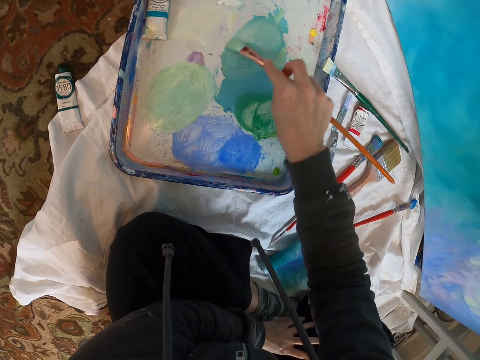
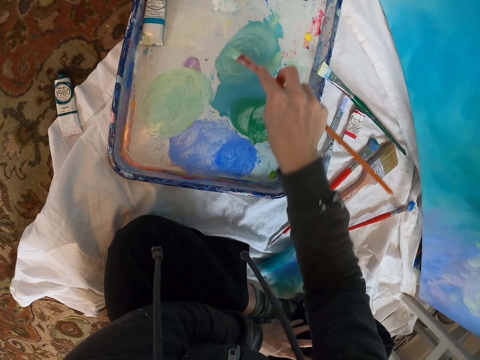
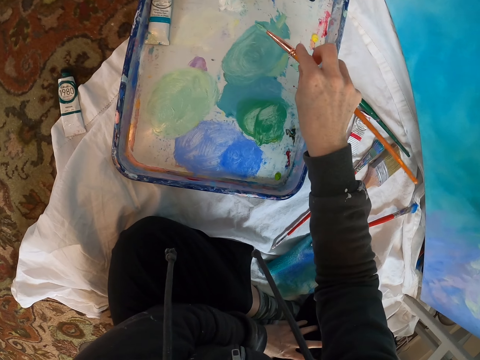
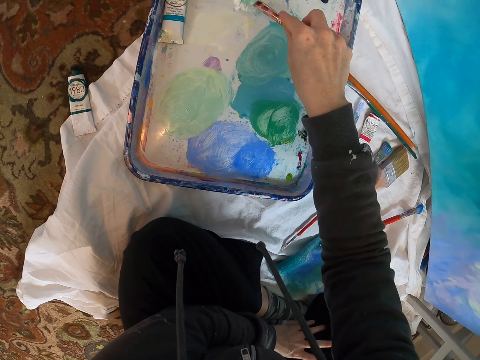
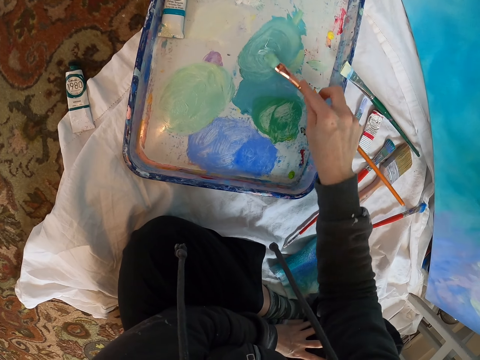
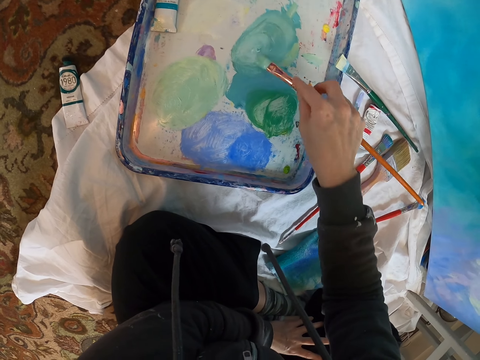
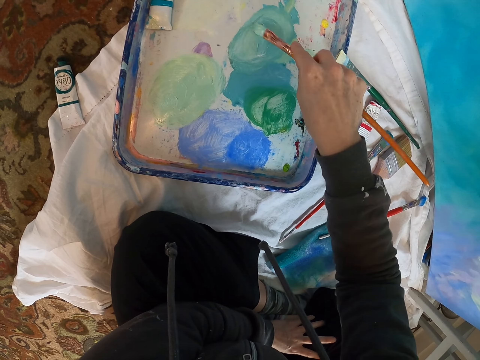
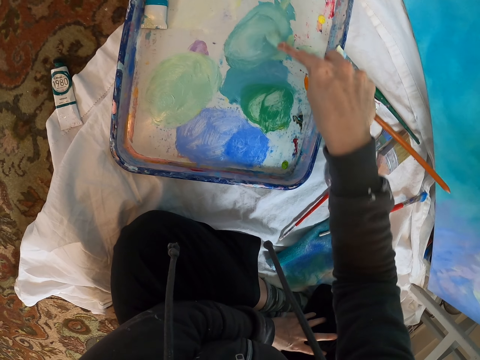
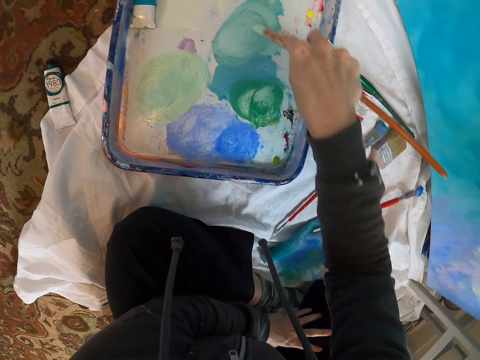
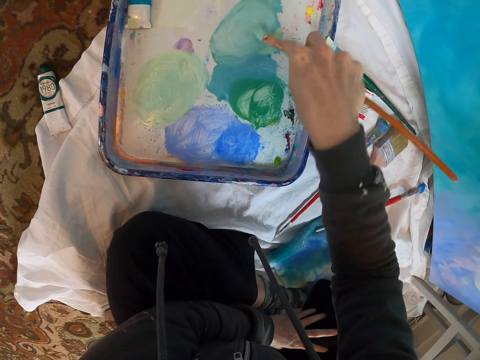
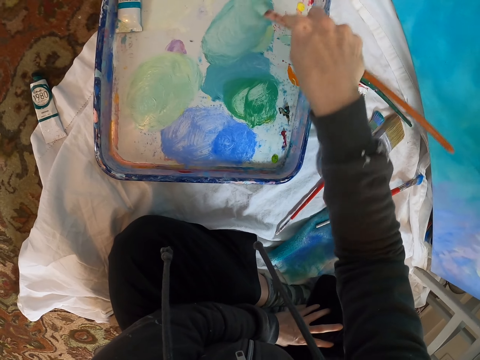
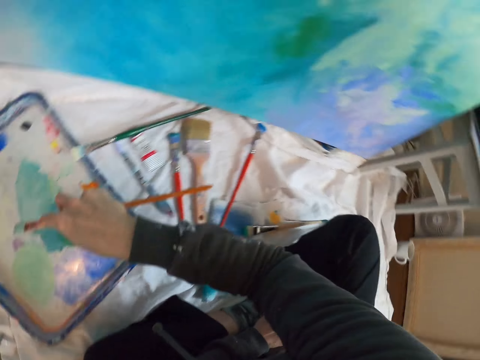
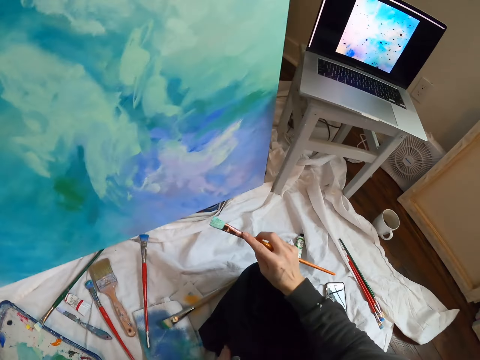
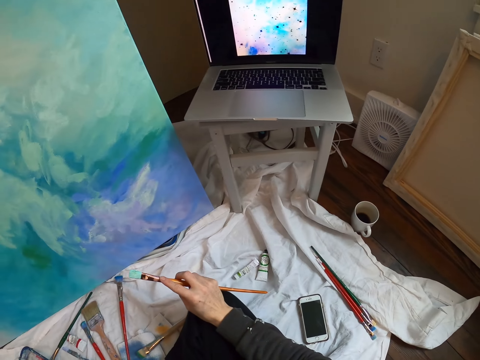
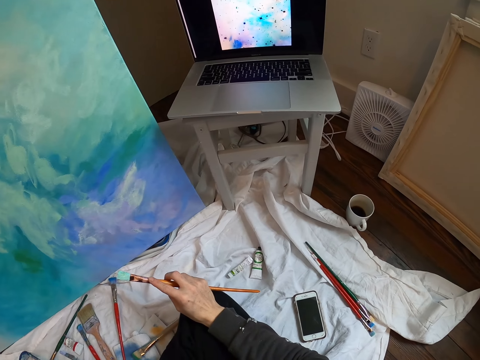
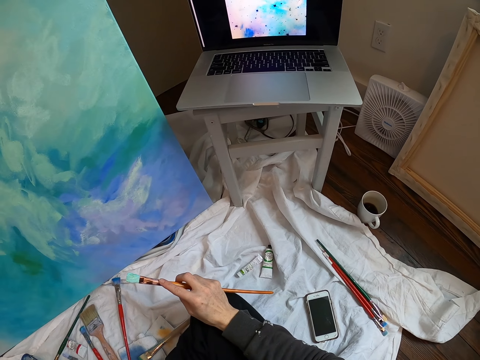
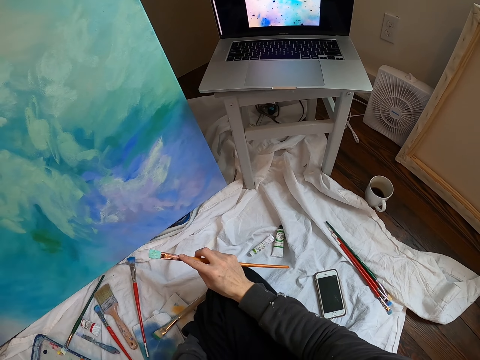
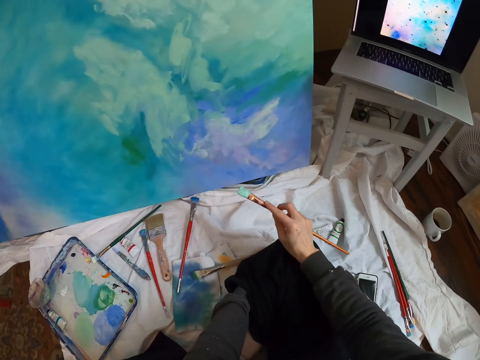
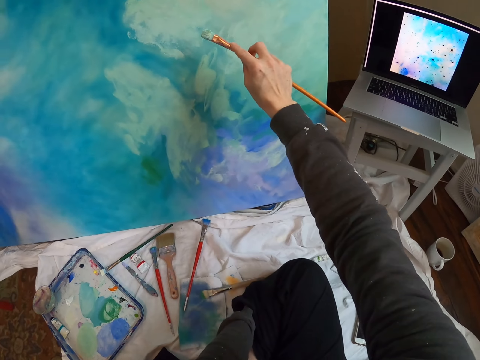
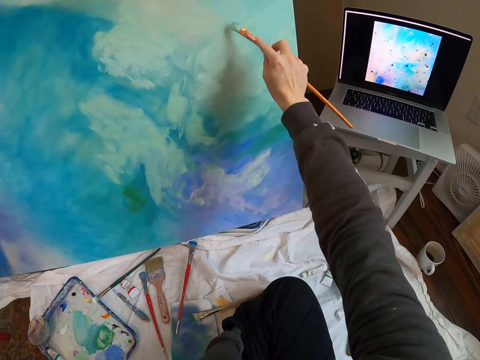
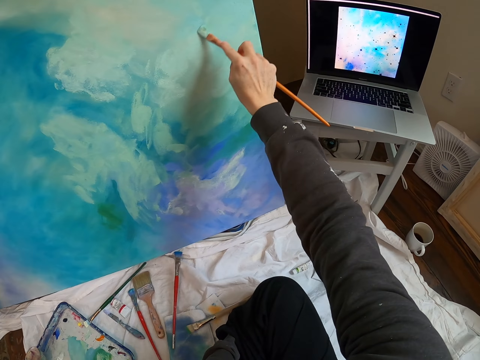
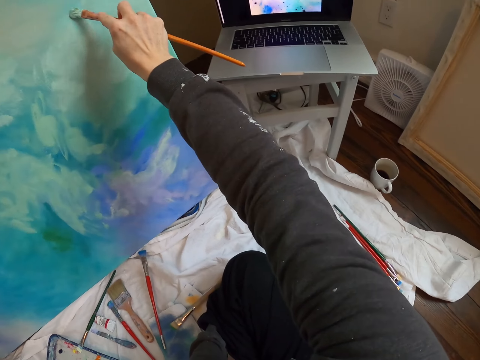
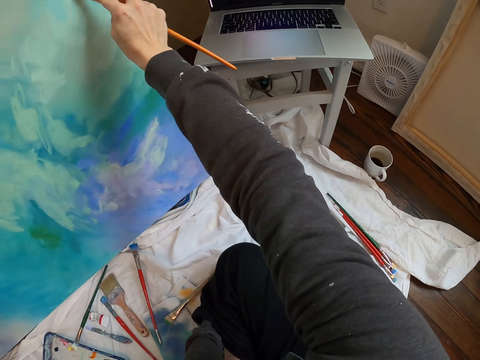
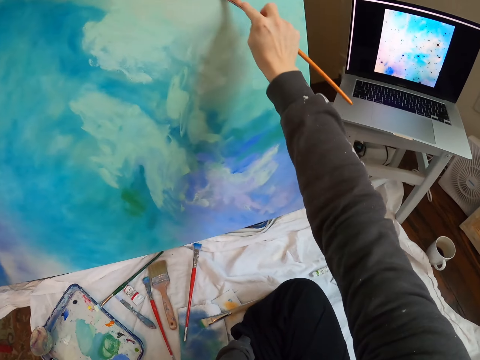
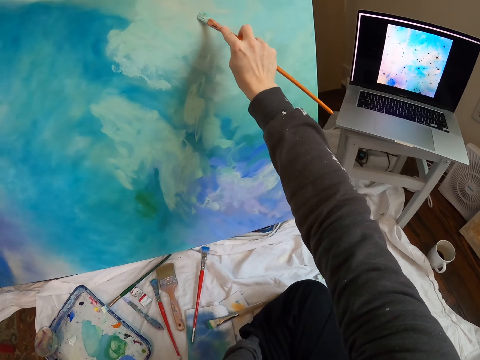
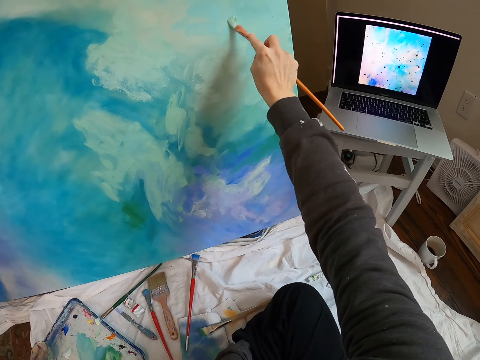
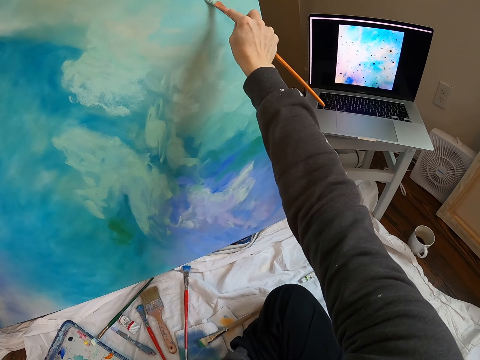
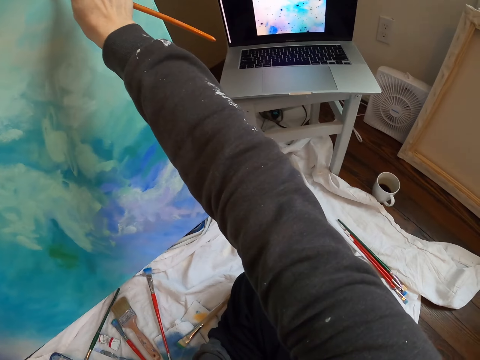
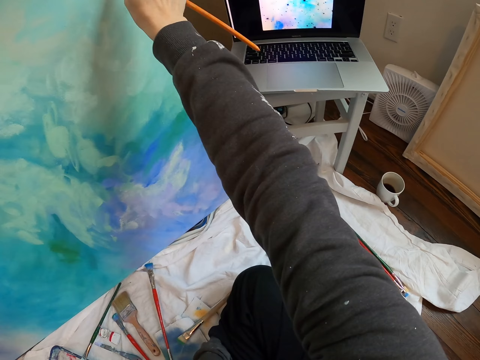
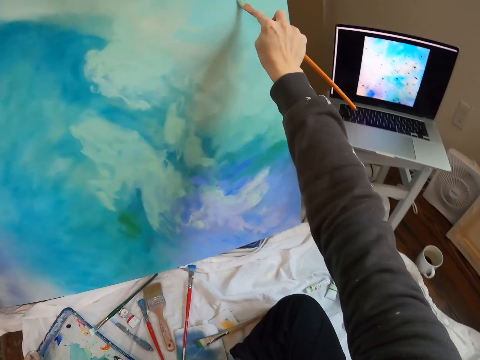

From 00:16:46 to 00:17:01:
The camera wearer mixes paint on the paint palette. They look at the laptop. They paint wall art with a paint brush.

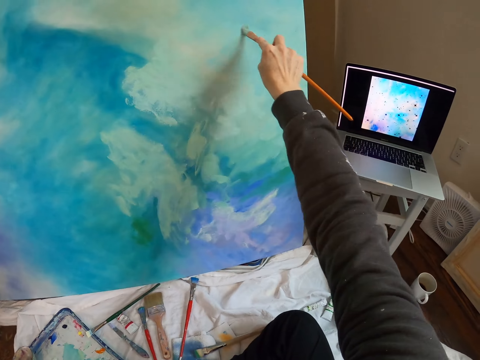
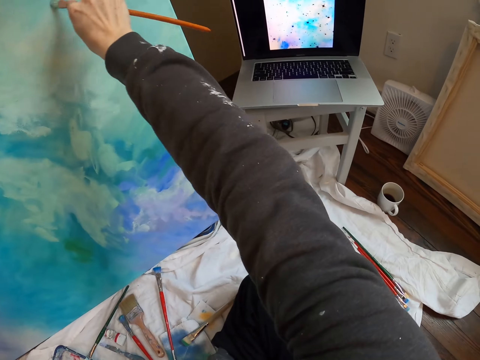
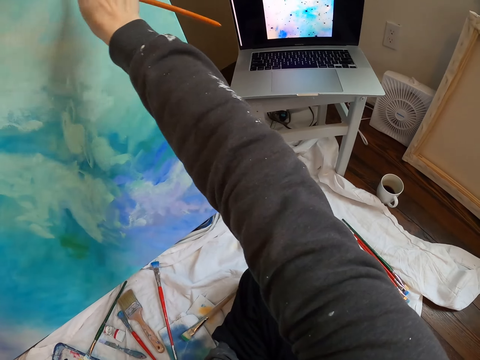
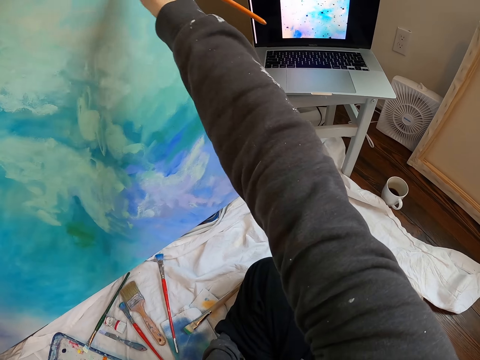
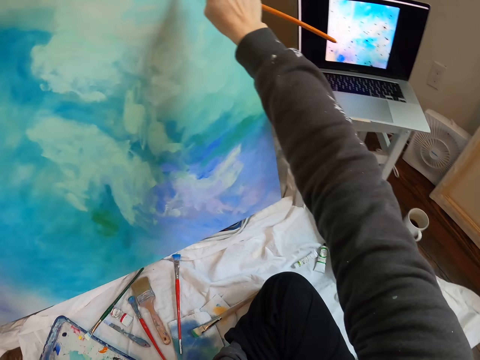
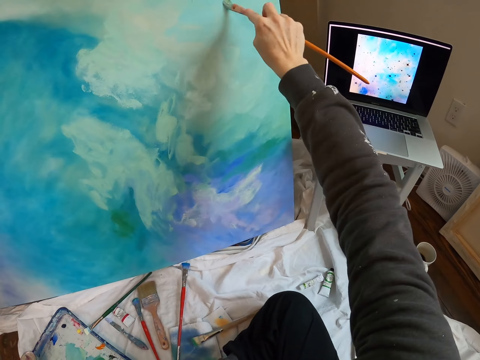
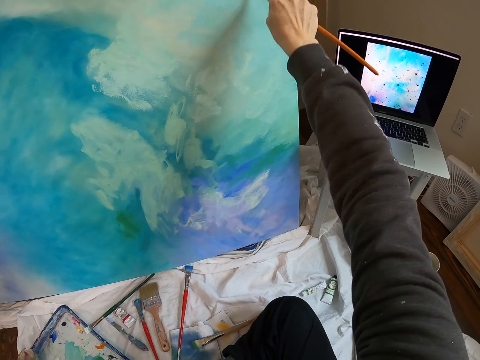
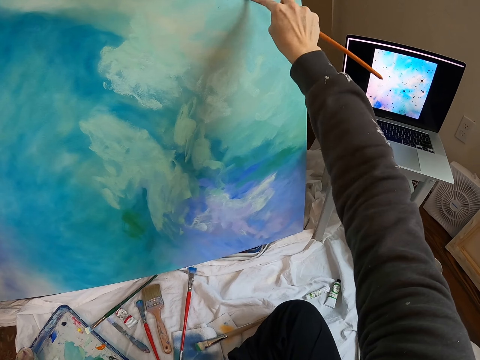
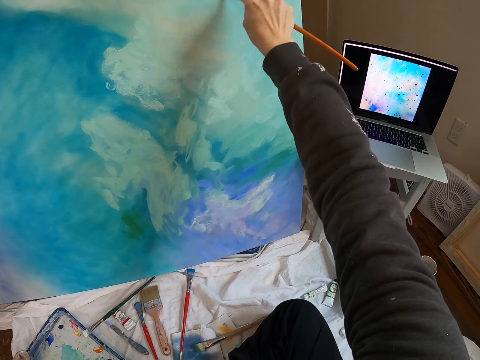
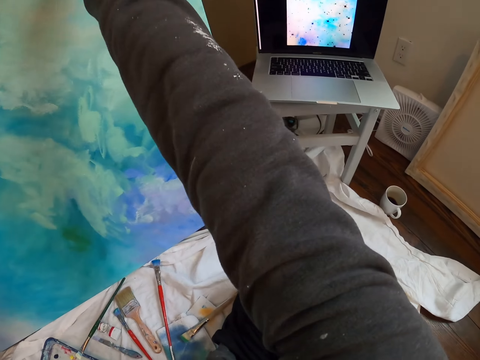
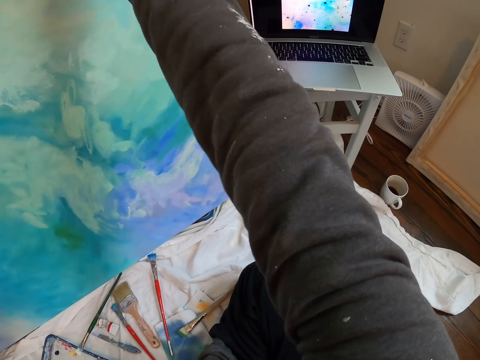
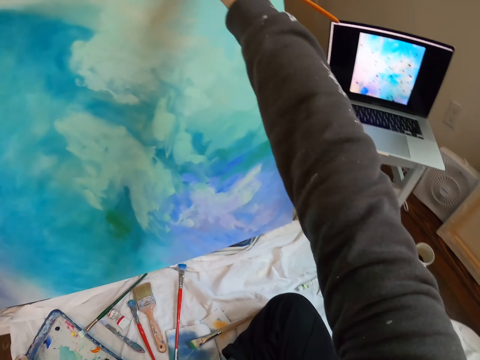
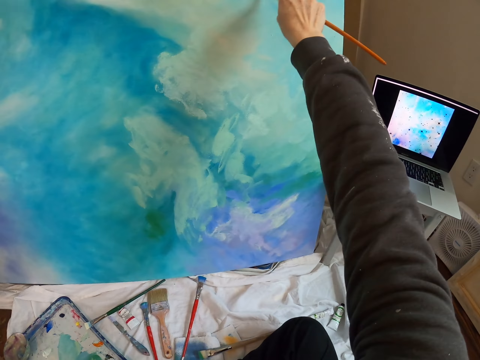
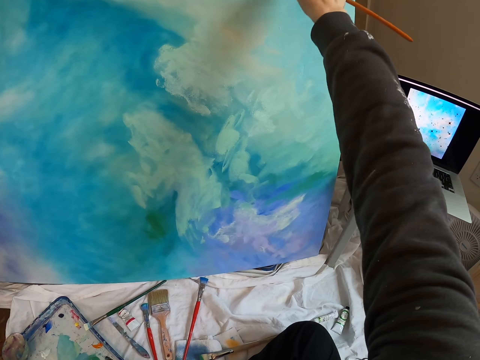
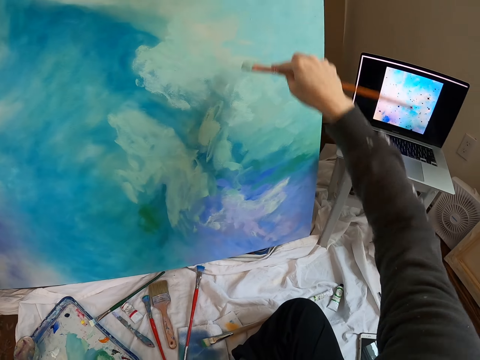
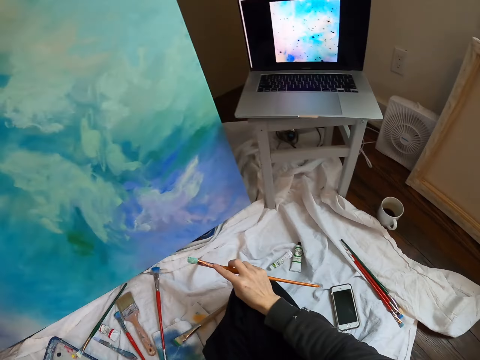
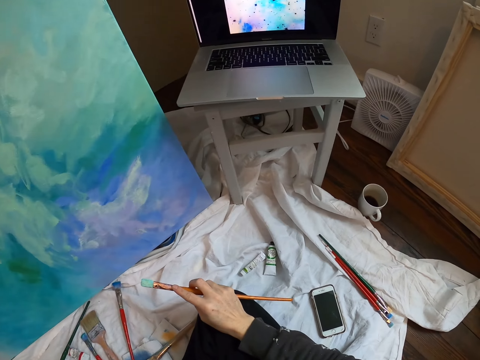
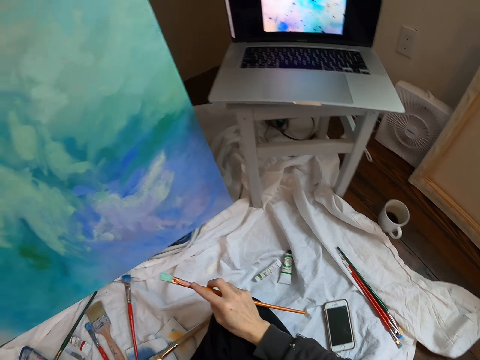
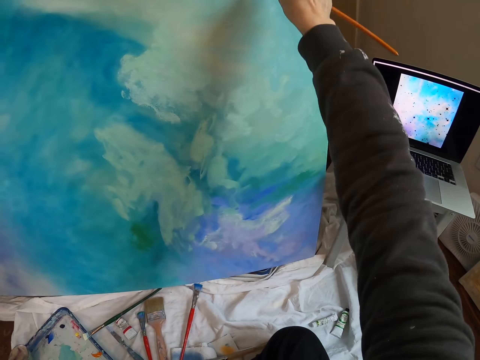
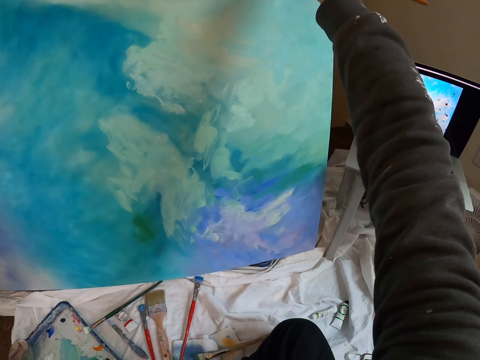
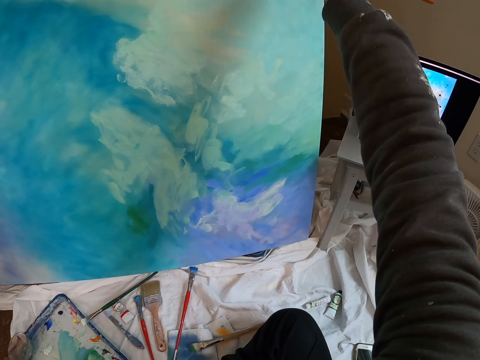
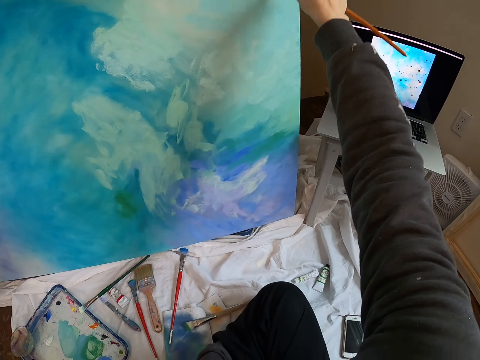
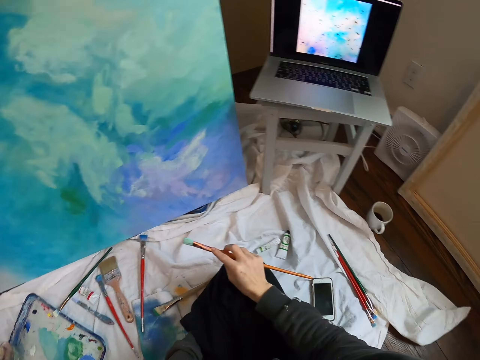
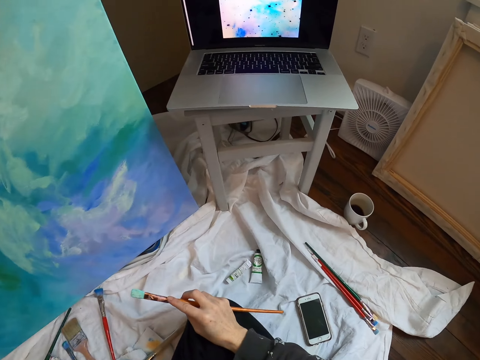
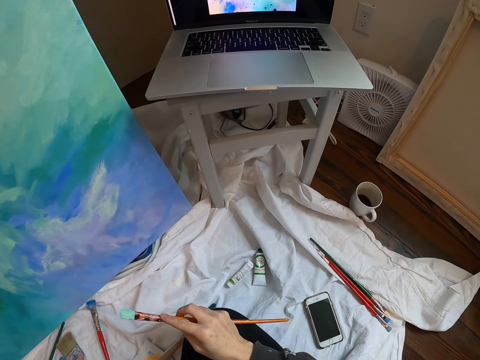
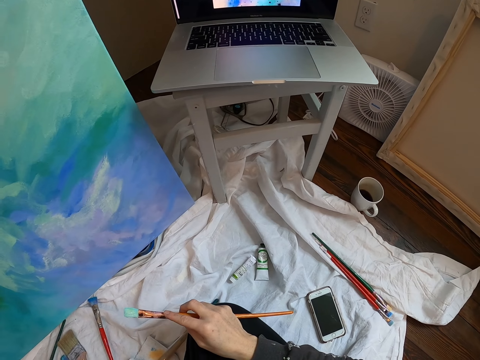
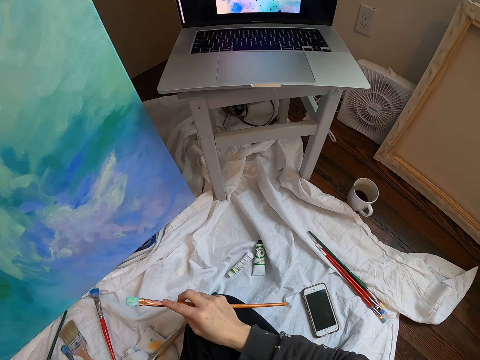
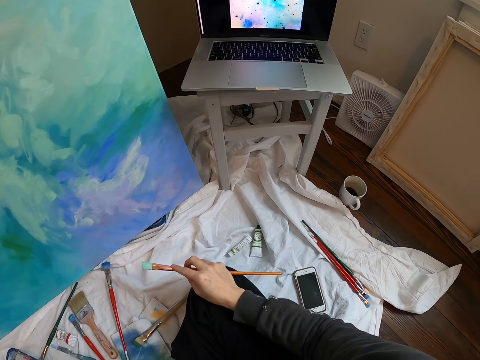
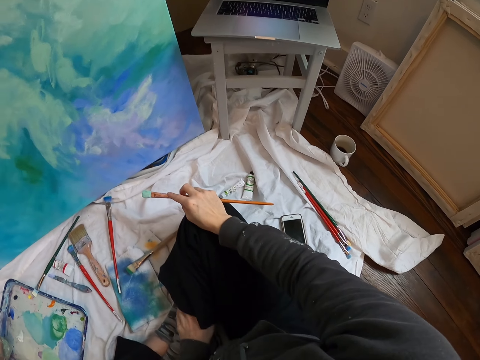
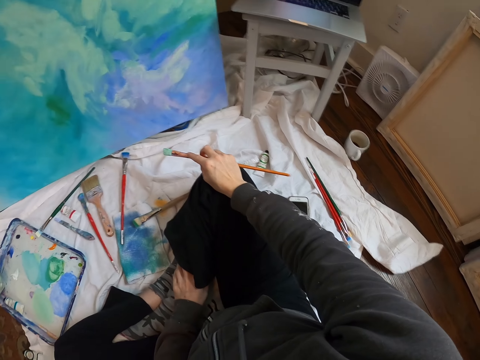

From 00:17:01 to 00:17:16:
The camera wearer looks at the laptop. They paint the paint board. They look at the laptop.
